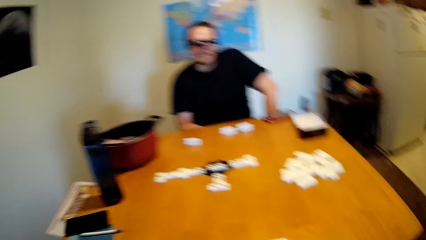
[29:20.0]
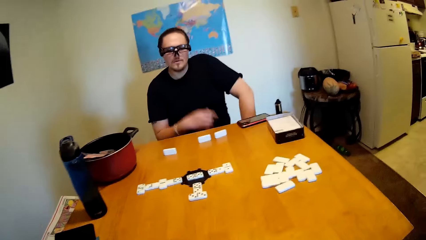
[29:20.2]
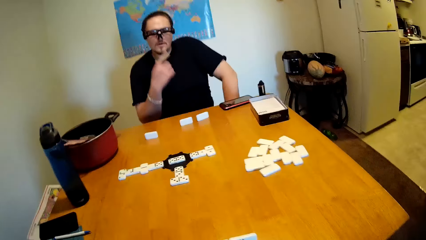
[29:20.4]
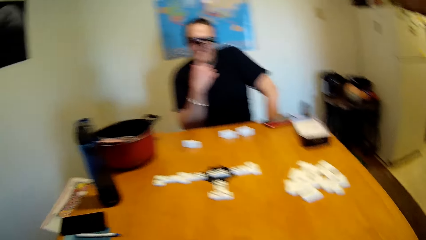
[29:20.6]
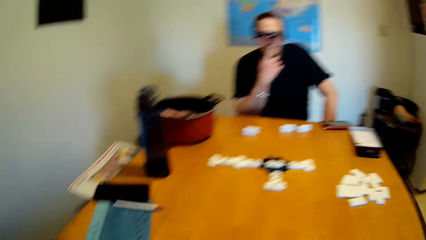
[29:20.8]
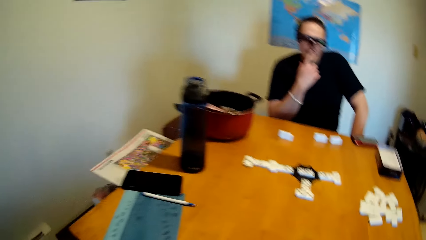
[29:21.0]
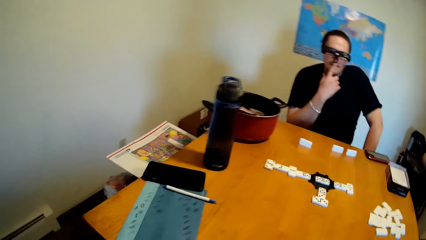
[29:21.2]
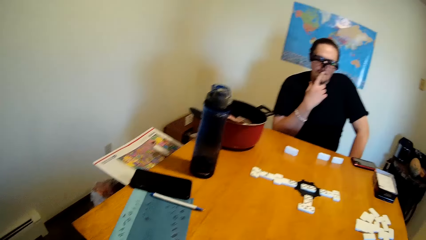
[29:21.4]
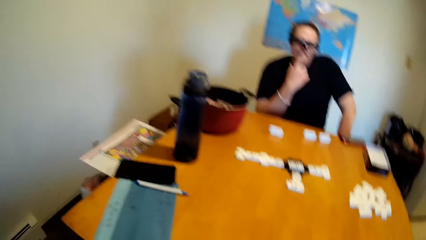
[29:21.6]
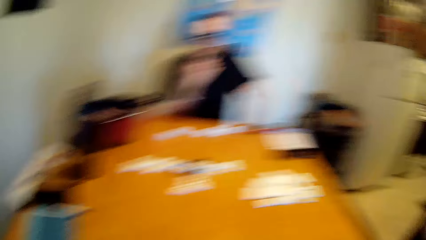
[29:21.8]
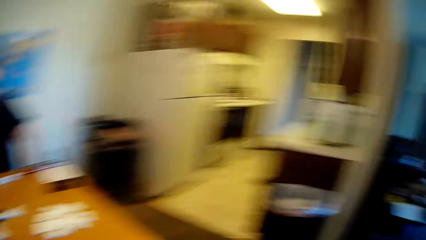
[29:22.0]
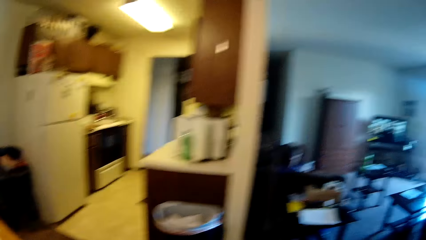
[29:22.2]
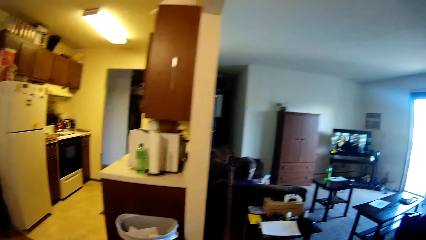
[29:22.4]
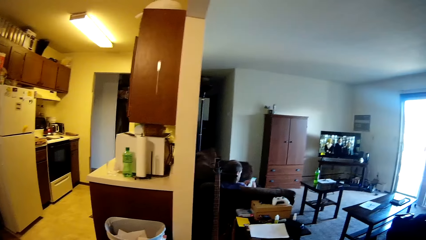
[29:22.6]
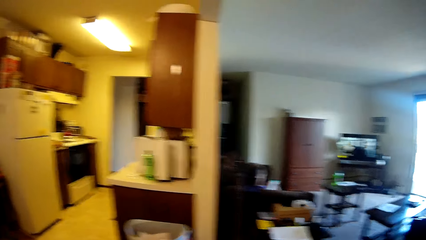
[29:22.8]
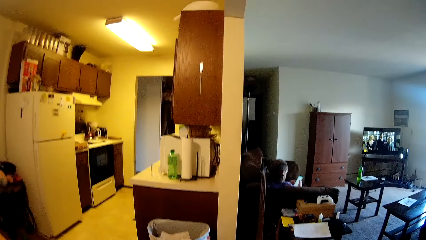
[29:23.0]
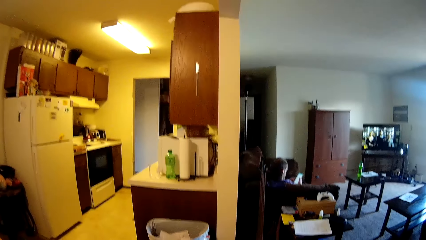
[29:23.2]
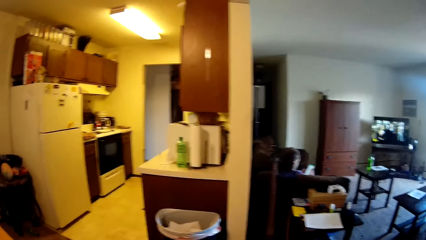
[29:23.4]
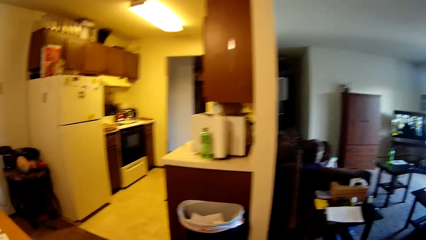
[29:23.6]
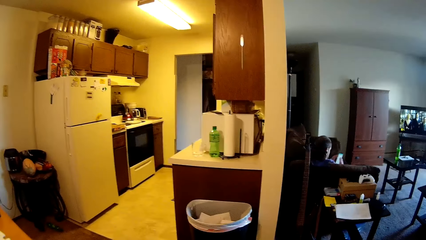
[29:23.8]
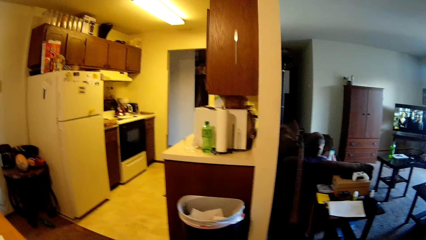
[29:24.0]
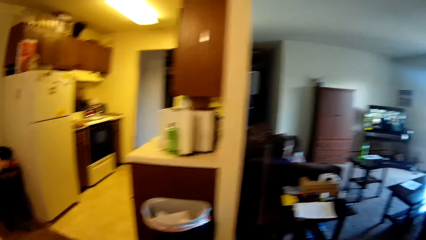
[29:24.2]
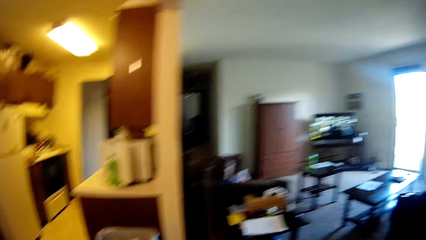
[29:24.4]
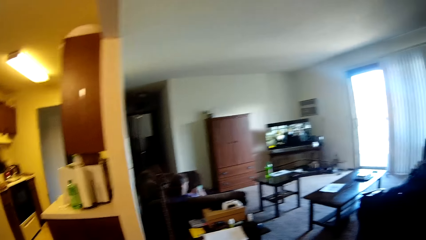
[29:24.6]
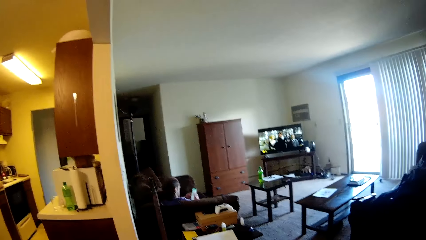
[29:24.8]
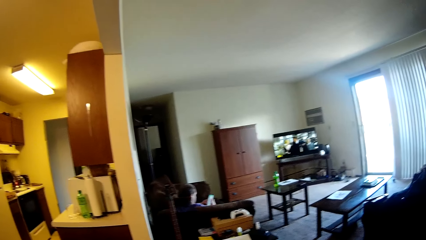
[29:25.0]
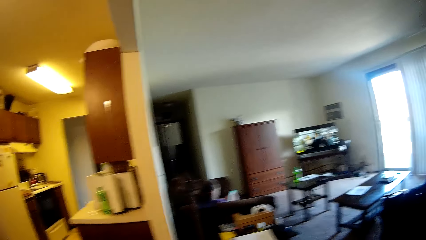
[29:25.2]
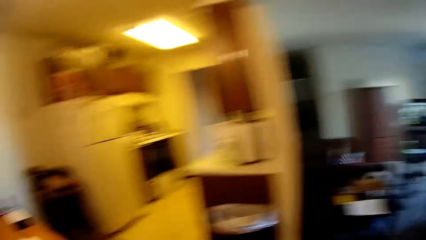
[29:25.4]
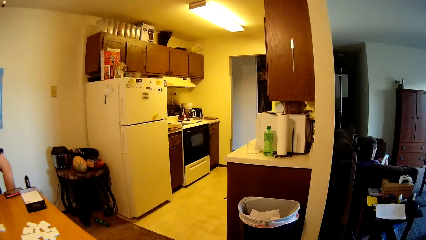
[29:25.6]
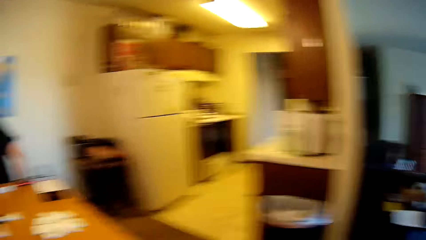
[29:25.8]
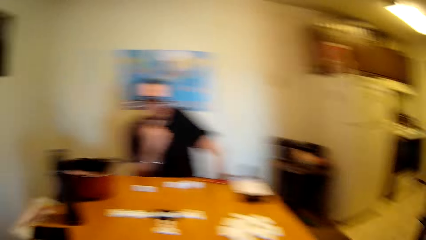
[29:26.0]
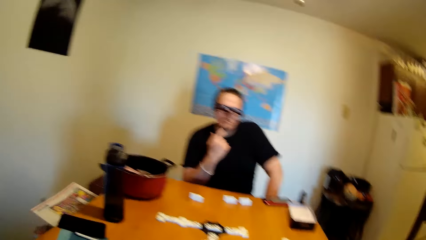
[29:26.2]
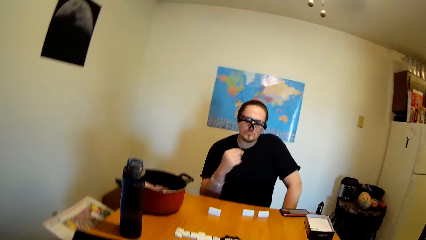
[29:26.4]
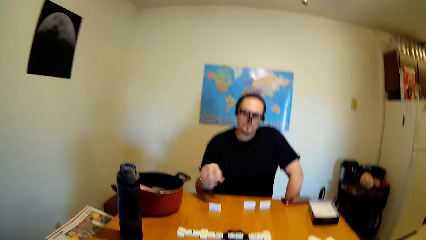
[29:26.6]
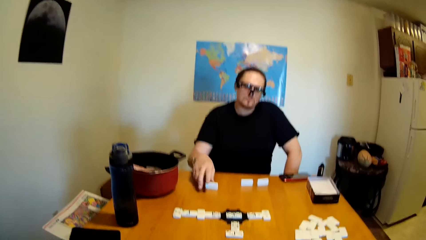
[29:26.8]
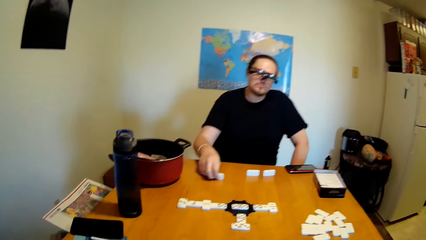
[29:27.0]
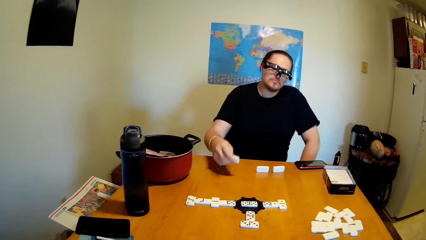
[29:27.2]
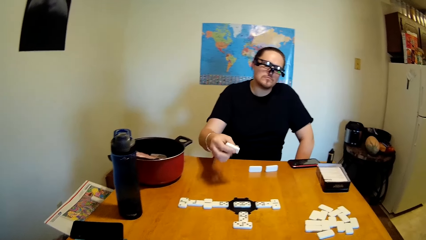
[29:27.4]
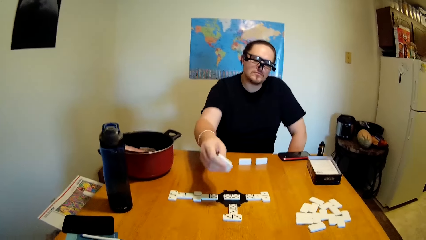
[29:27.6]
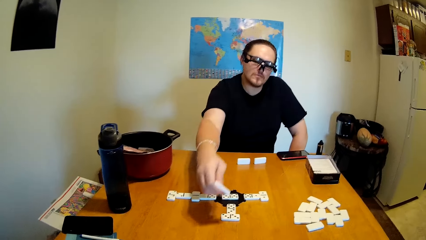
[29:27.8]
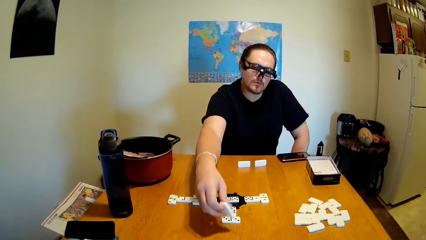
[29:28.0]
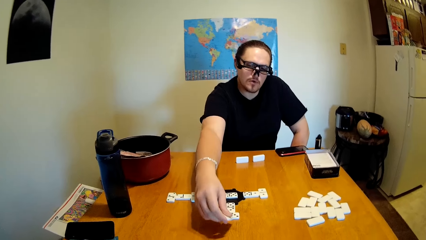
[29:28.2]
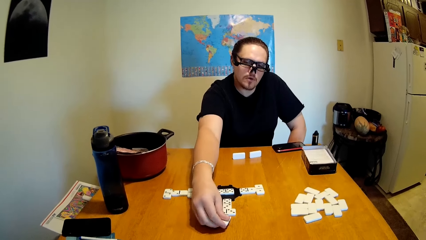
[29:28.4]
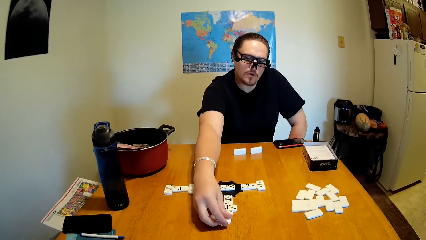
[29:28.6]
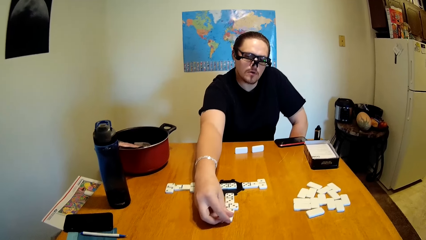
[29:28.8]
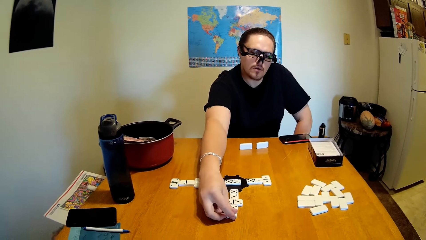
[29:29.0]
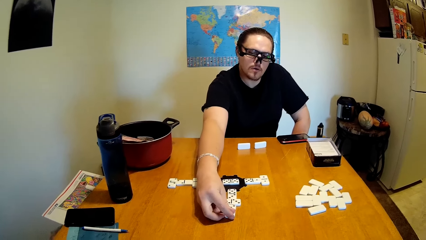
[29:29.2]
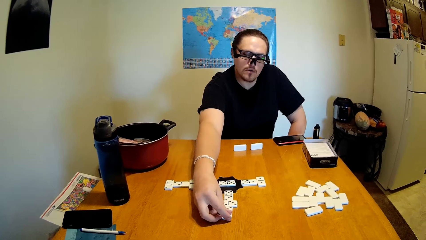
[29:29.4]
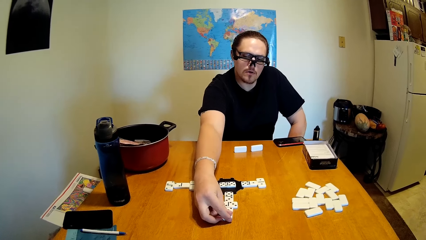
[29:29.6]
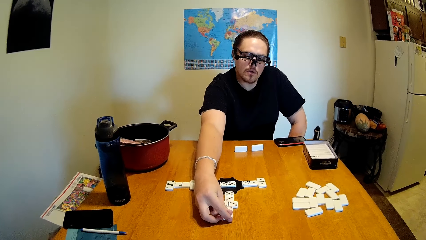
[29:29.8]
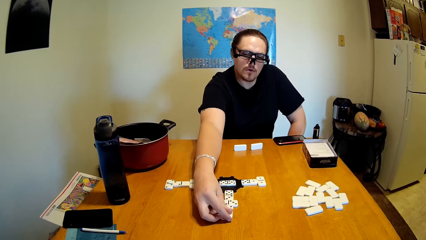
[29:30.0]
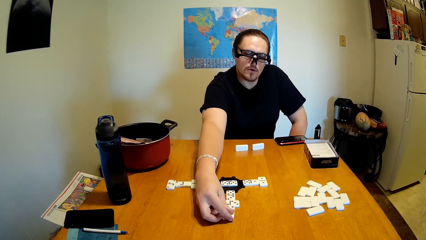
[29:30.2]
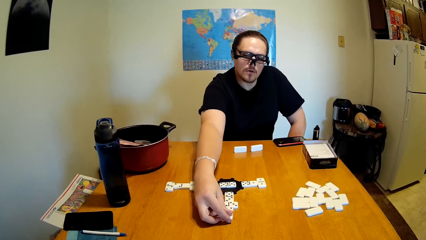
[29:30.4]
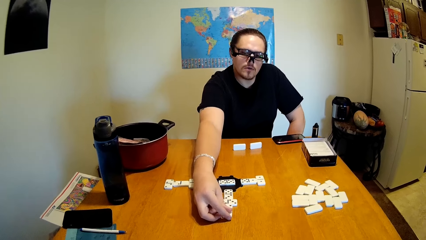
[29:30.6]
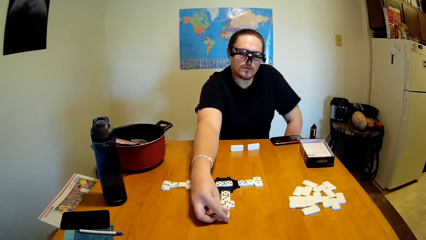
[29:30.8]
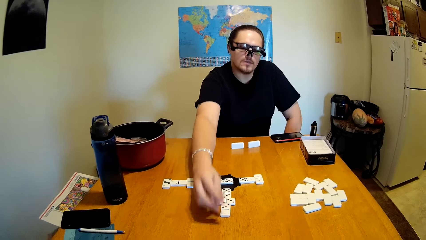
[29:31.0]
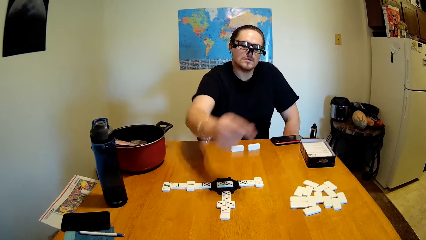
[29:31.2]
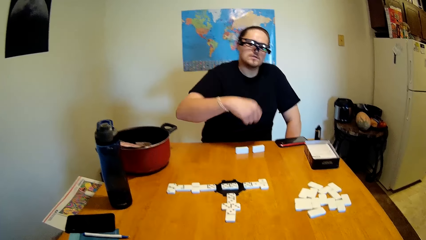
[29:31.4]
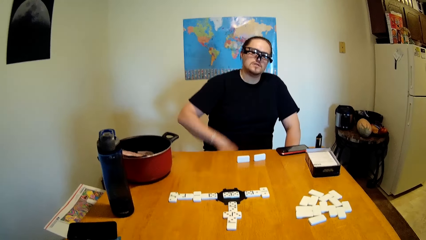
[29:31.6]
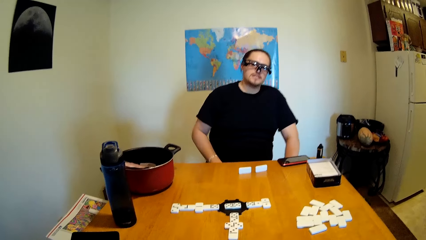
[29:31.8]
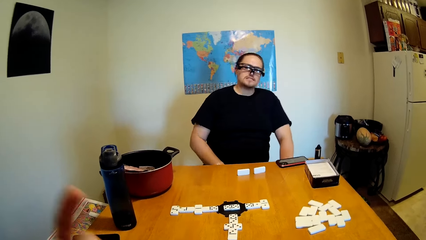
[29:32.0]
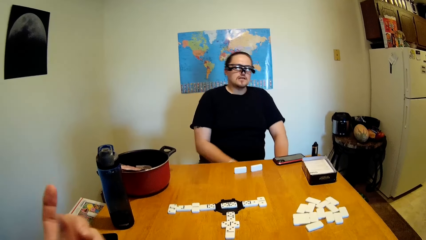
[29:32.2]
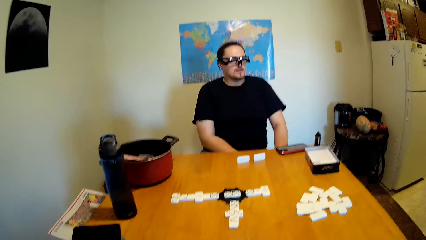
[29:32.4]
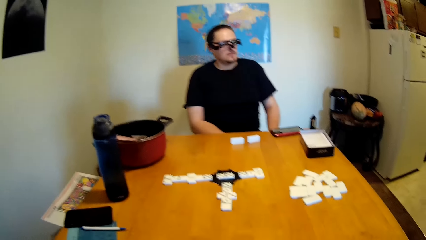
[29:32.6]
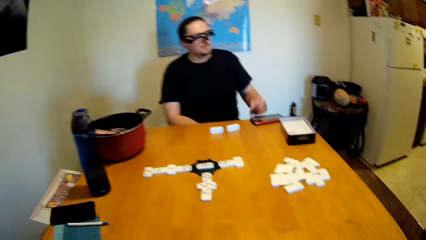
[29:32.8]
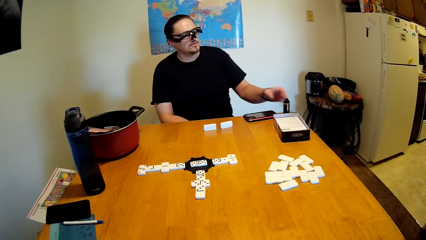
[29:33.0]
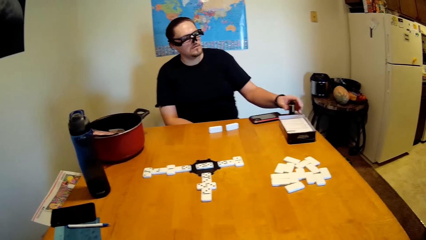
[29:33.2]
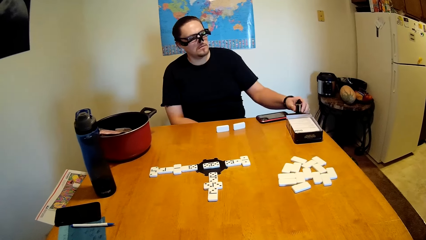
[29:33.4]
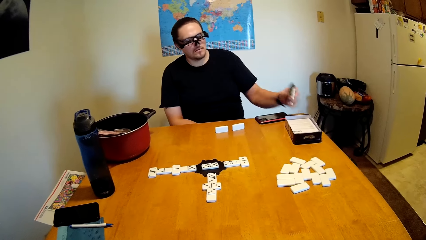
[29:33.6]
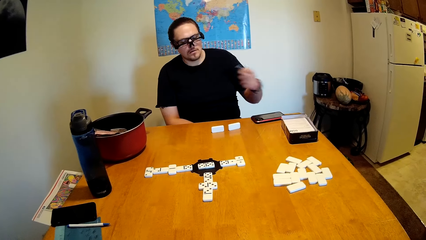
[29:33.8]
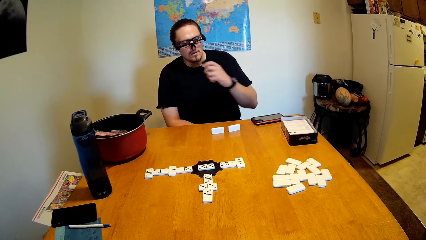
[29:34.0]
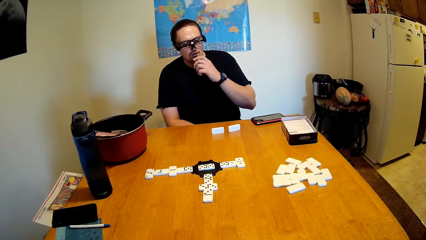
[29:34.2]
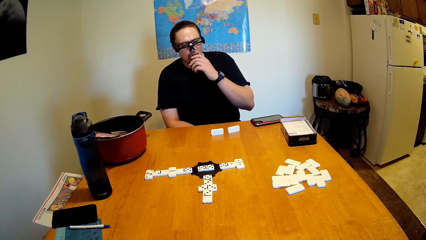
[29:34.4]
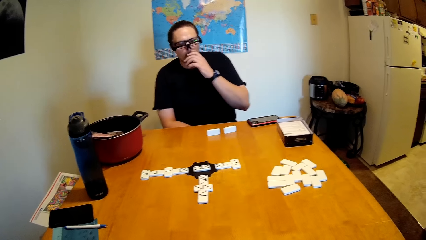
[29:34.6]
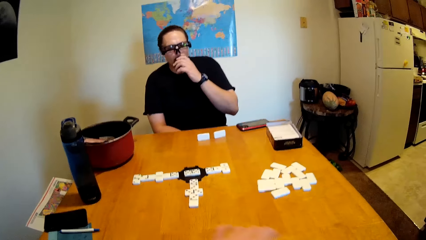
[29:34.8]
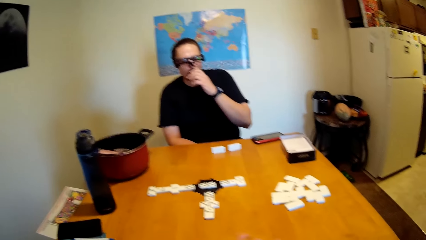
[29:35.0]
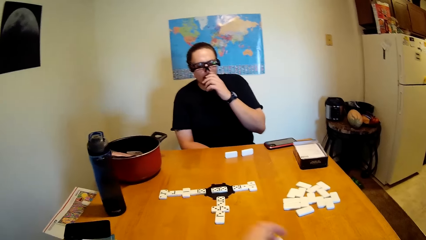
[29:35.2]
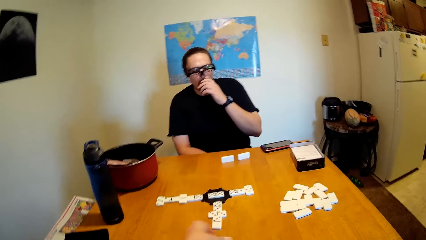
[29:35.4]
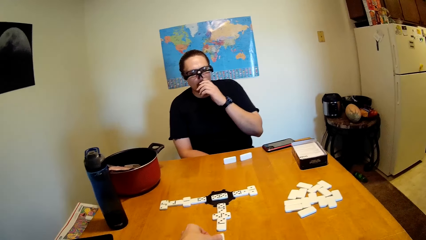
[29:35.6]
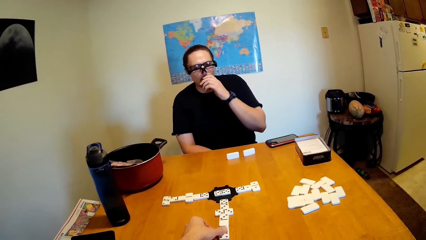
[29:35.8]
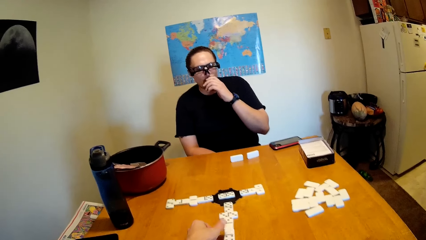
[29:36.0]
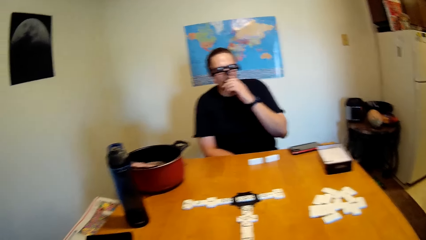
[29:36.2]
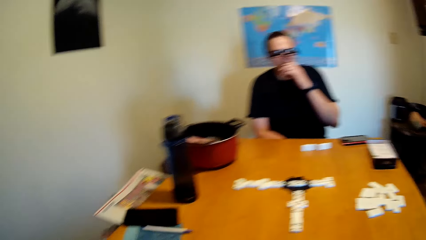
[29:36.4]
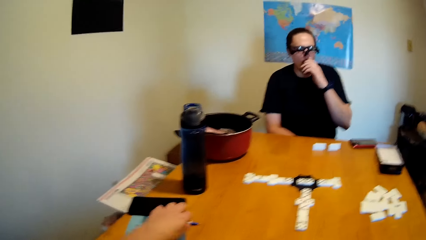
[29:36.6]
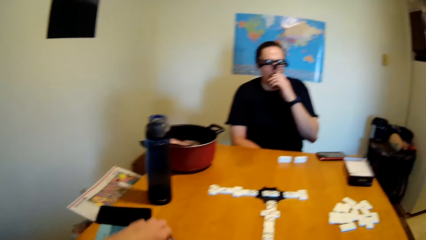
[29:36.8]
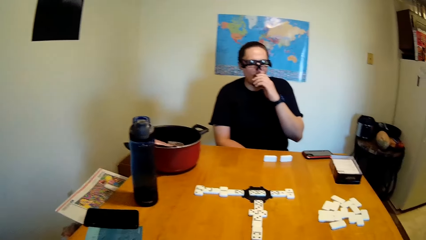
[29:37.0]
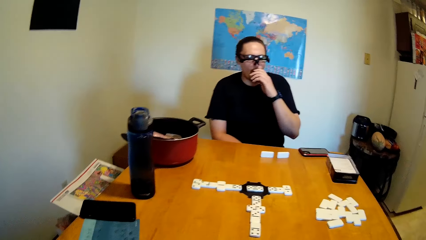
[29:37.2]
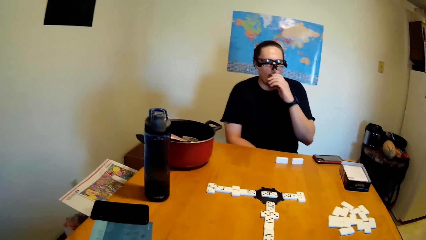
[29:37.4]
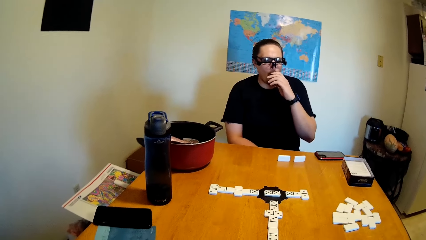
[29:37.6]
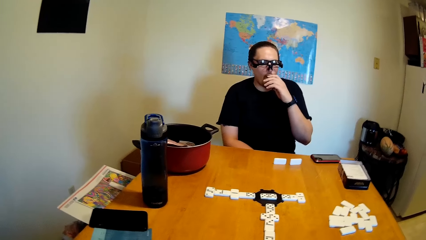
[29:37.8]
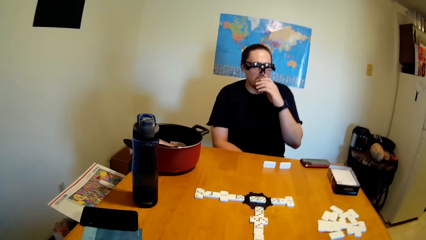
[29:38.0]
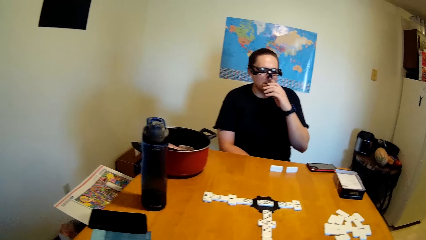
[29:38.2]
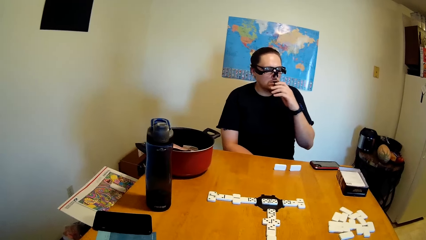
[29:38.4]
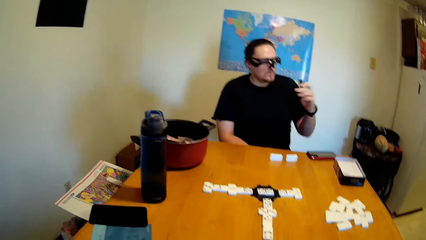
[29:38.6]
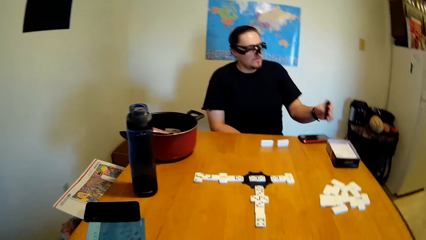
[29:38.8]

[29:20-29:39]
A man swings the right hand. He touches the nose. The camera wearer stares at the television. They look around. They stare at the kitchen. The man picks up a domino from the desk. He drops the domino on the desk. He swings the left hand. The camera wearer sways a hand. The man touches something. He swings the left hand. He picks up the shisha pen from the desk. He smokes the shisha pen. The camera wearer puts a dice on the table. They swing the left hand. They pick up a pen on the table.
